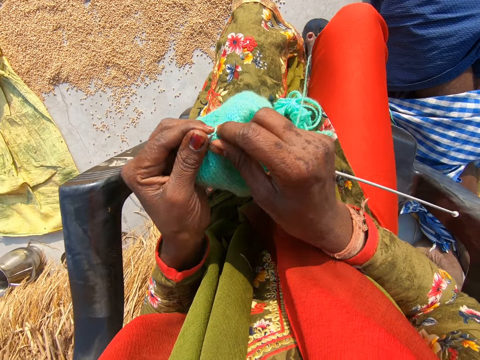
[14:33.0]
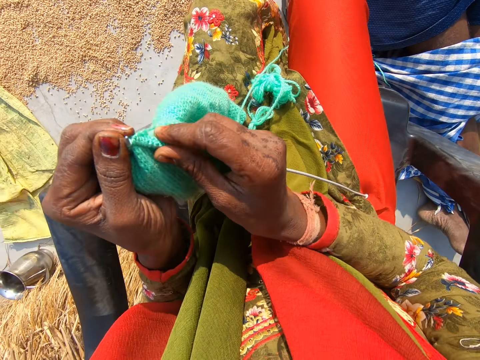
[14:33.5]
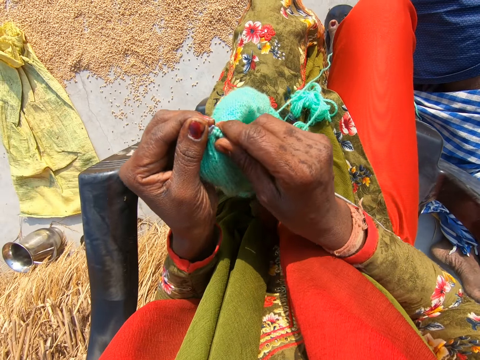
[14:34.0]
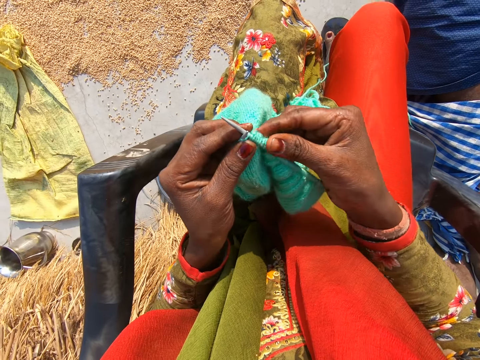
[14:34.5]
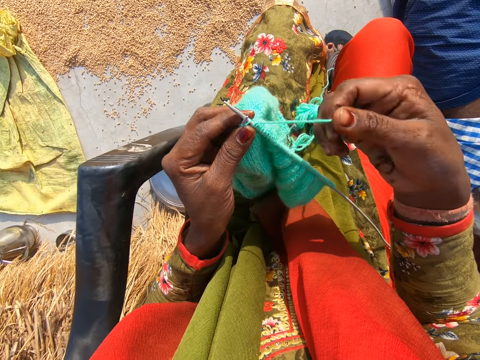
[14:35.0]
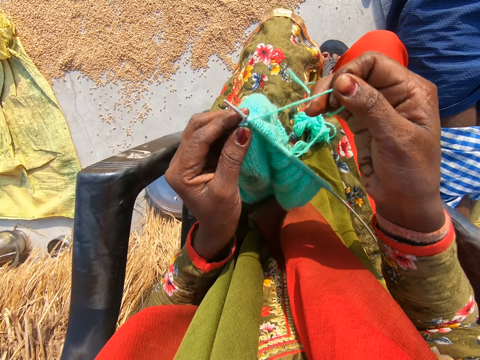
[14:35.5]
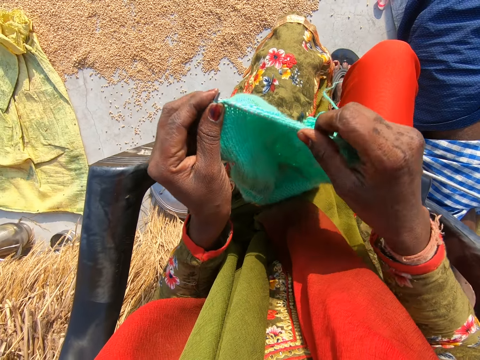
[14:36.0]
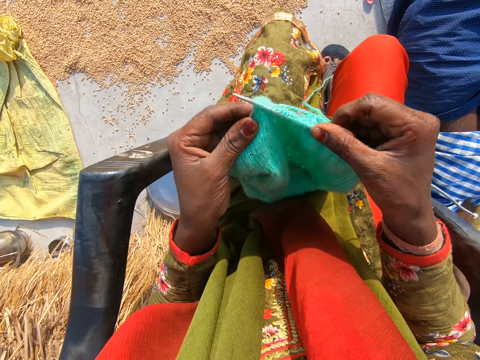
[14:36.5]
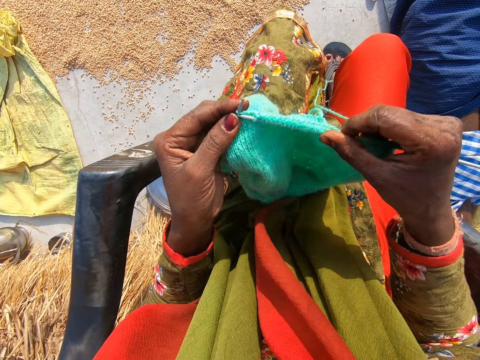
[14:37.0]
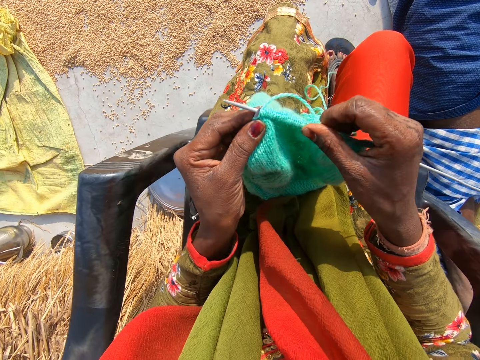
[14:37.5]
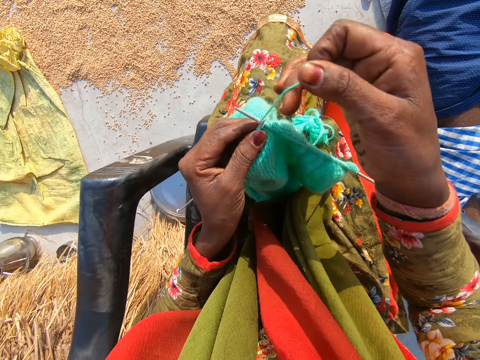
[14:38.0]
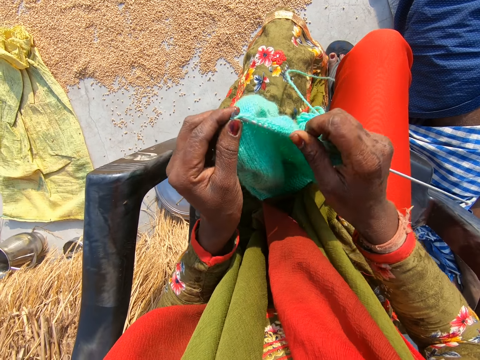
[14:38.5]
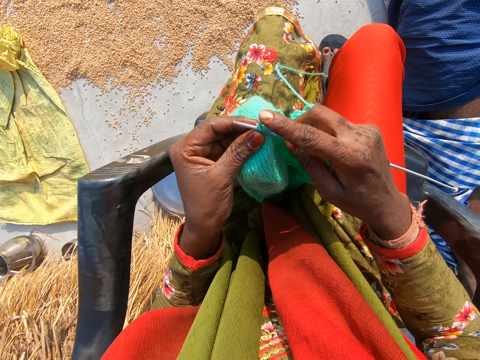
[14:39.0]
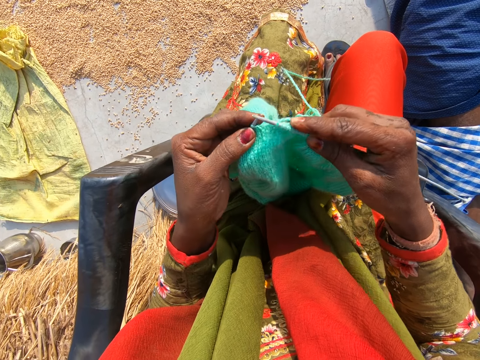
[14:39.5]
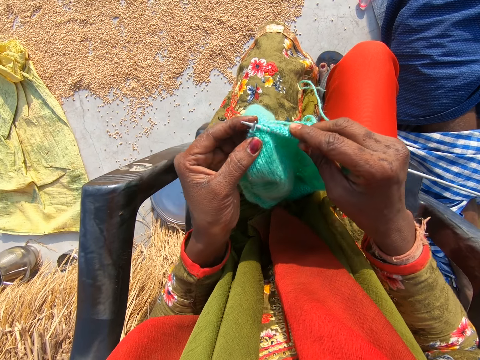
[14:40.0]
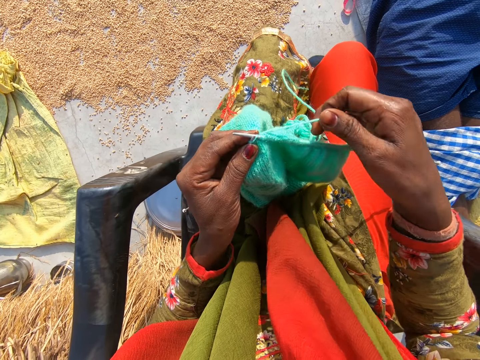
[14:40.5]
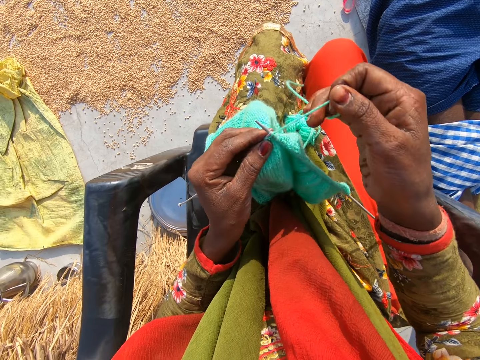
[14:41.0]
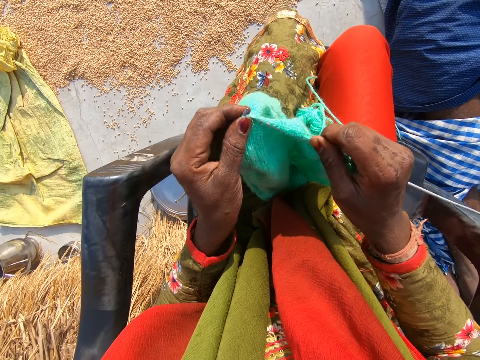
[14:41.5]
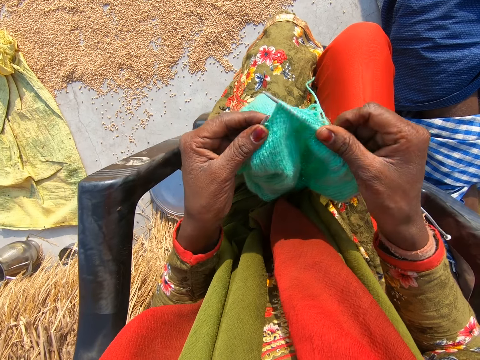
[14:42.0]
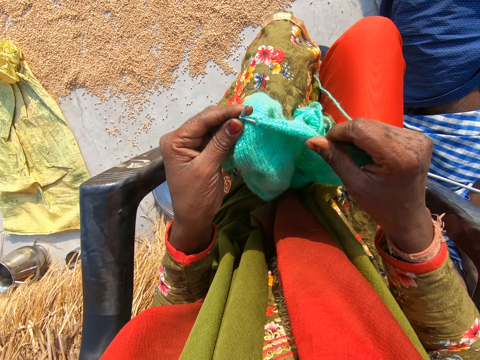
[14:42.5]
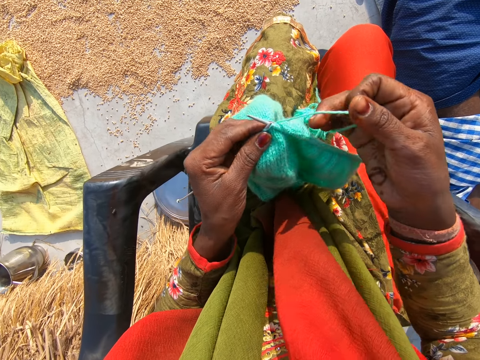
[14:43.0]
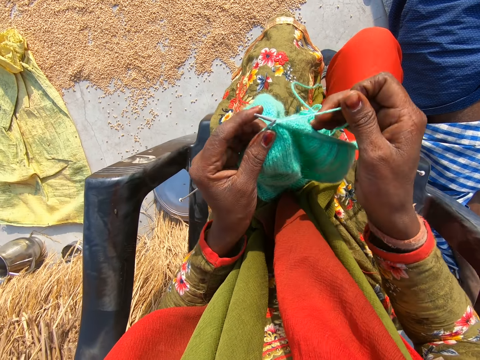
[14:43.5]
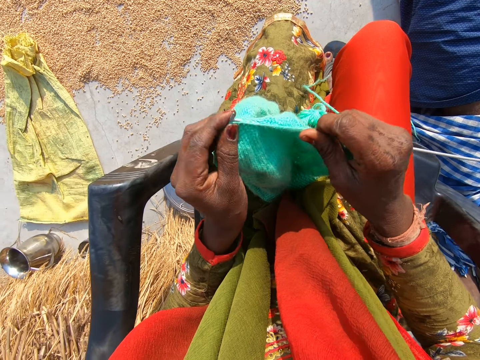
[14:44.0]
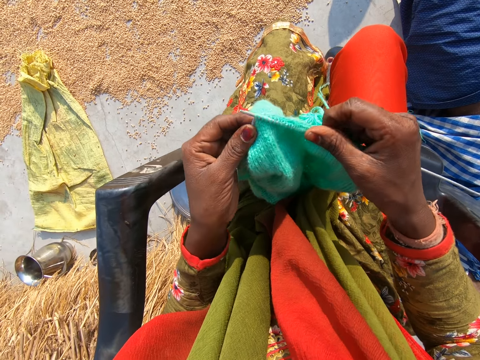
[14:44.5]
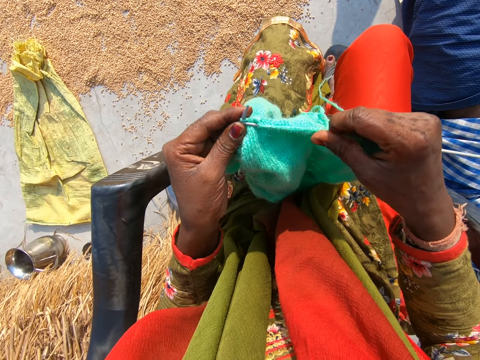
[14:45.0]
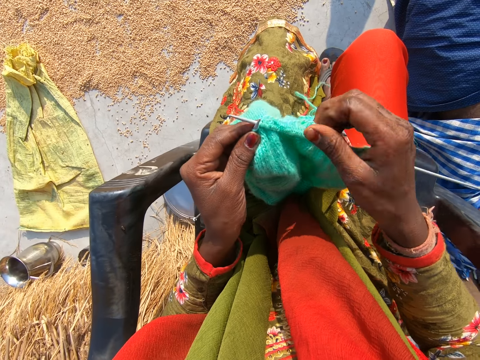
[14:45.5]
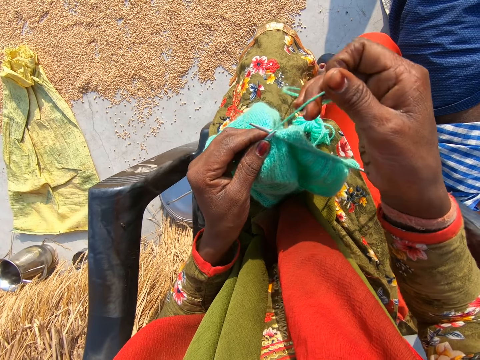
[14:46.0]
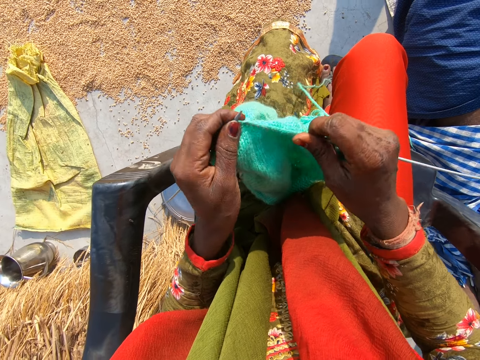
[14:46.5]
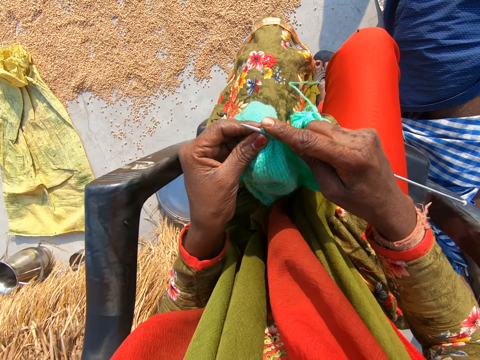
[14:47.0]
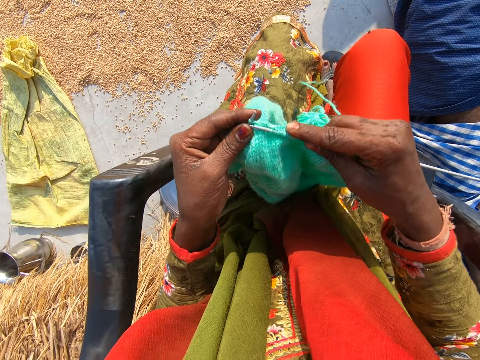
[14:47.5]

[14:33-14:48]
The camera wearer adjusts the cloth on the second needle with her right hand. She adjusts the cloth again.

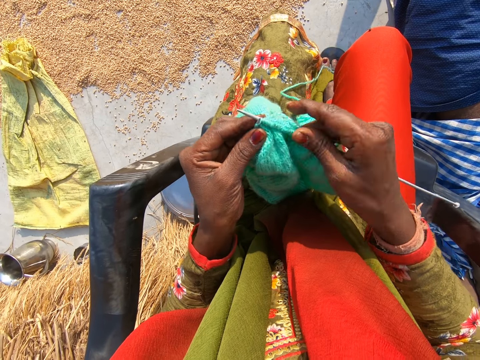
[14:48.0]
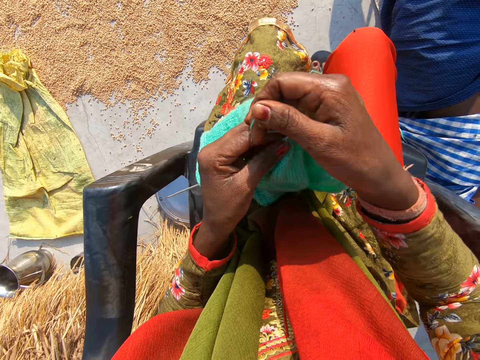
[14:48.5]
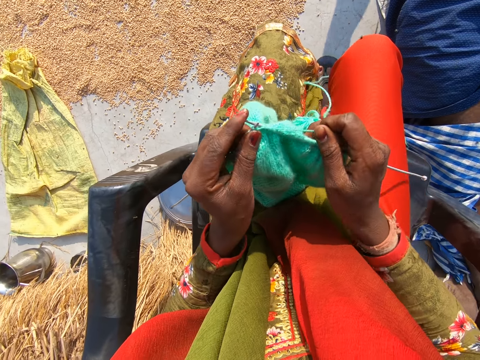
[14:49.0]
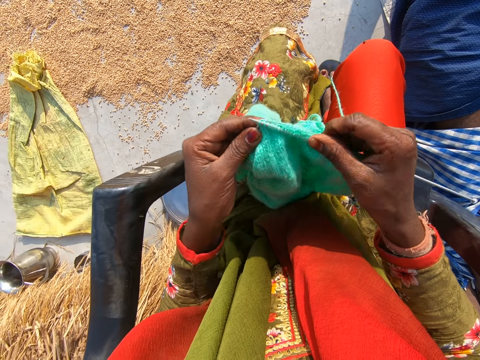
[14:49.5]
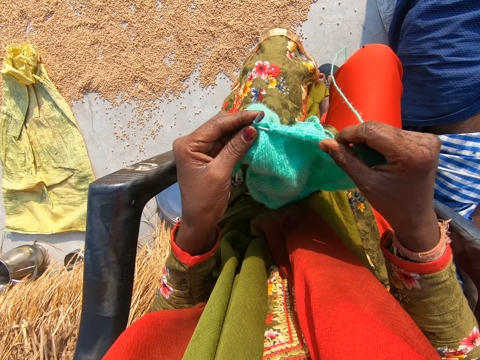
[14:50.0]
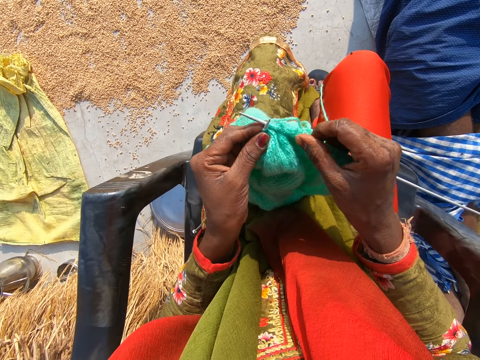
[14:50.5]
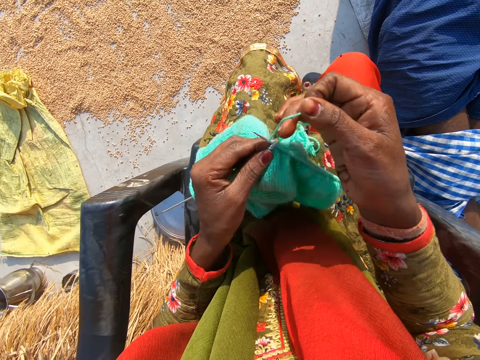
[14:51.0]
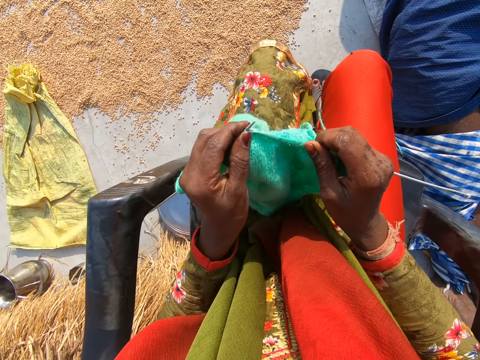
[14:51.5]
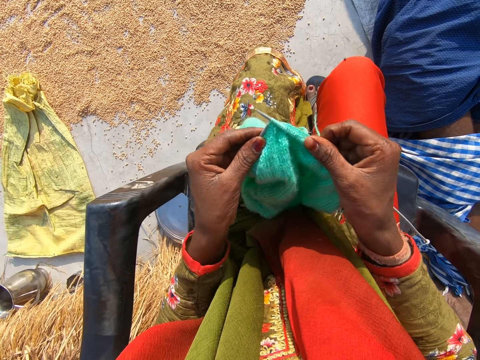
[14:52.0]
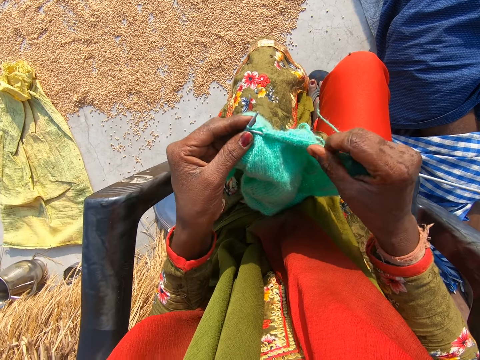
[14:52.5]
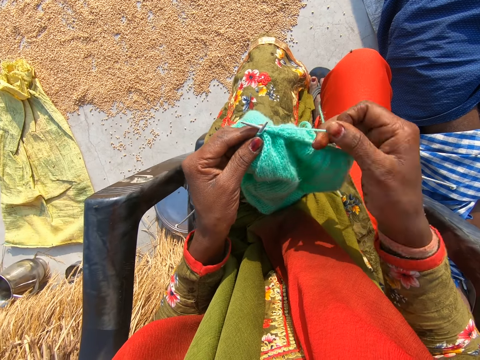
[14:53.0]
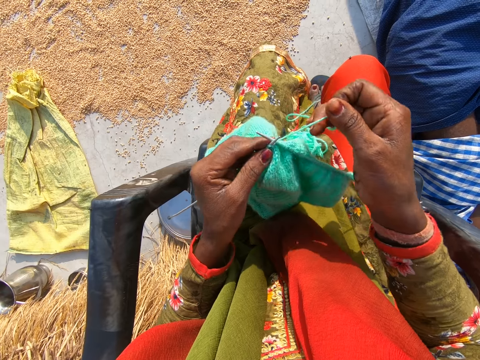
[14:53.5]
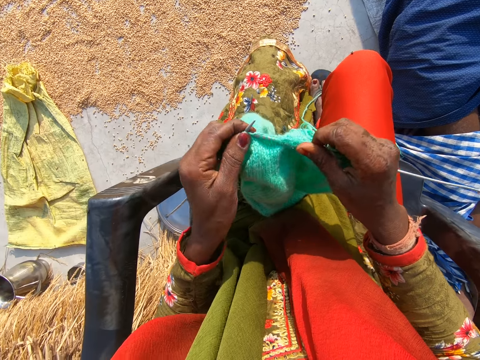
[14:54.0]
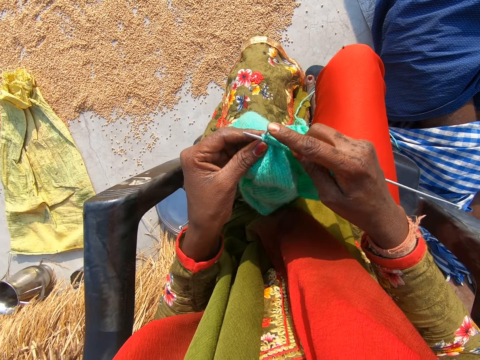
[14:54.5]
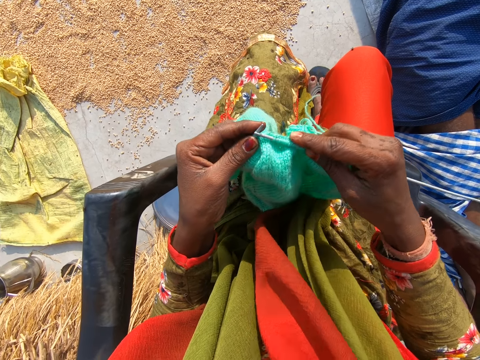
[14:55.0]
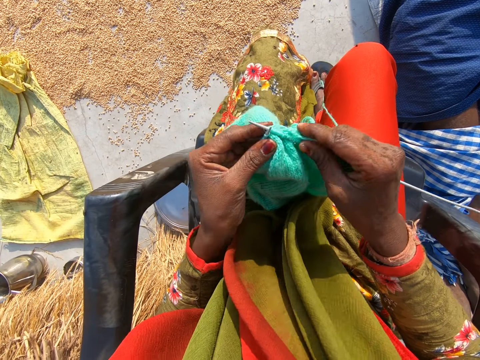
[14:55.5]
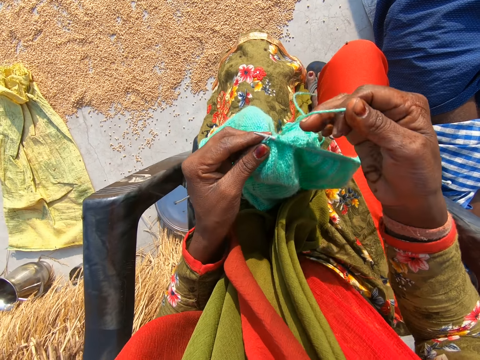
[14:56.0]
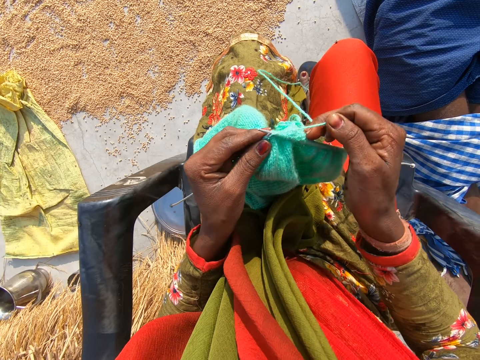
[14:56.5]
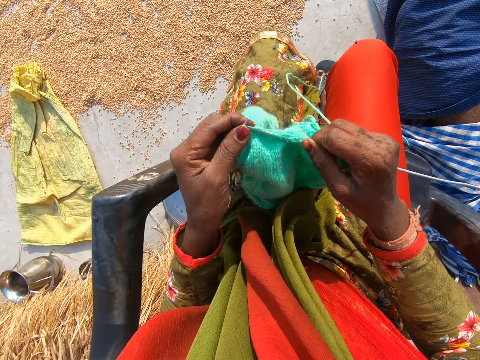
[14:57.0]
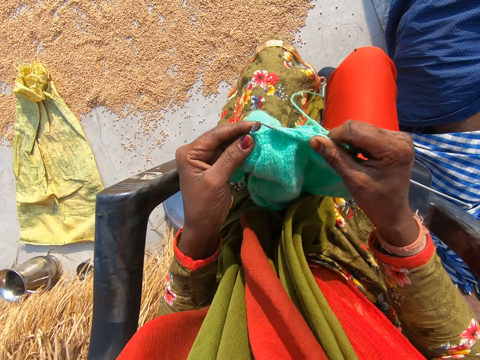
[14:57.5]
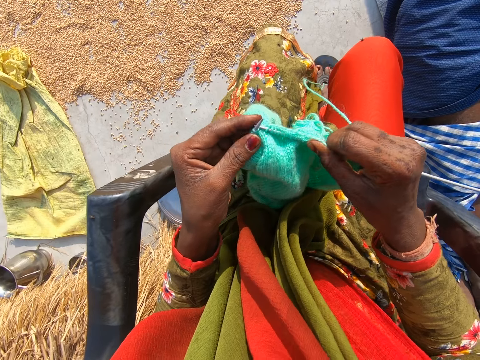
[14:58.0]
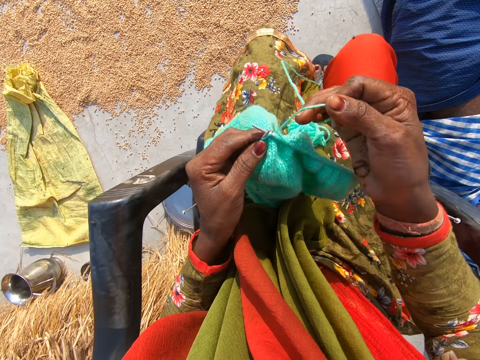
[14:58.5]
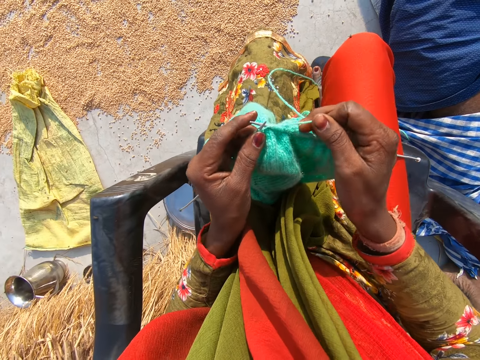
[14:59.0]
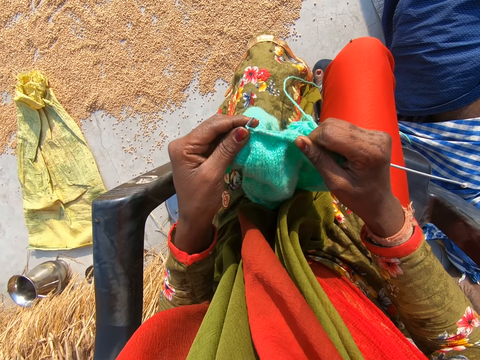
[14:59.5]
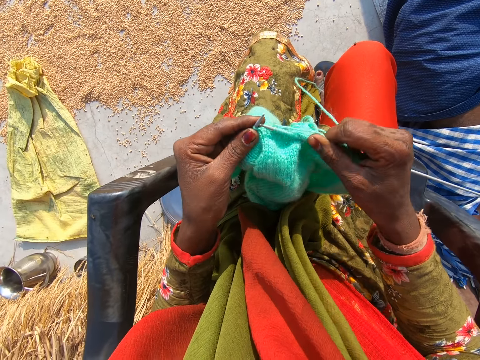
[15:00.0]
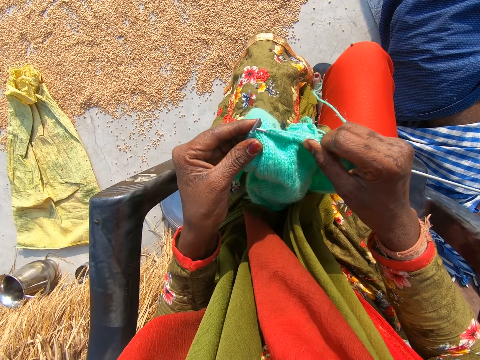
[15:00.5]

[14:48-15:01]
The camera wearer converses with a man. They knit a garment.
